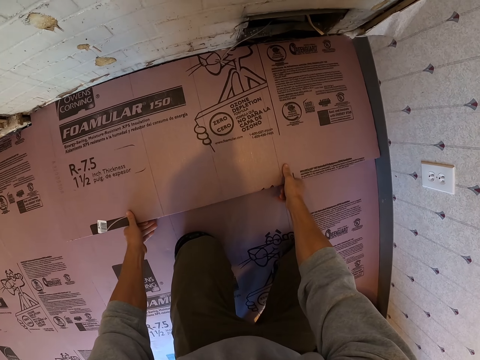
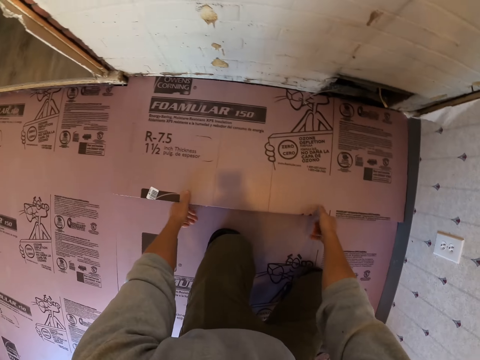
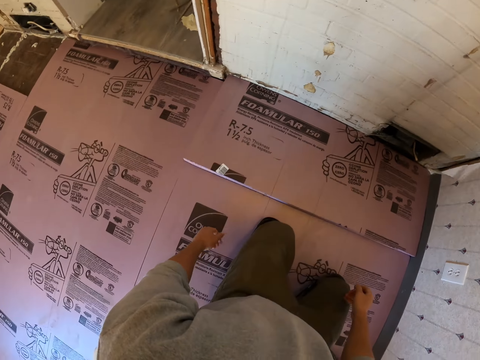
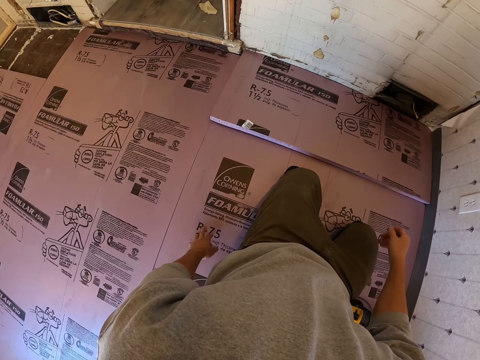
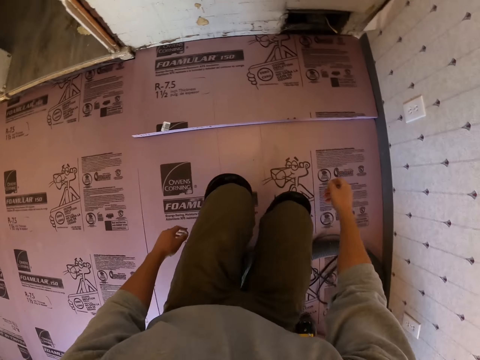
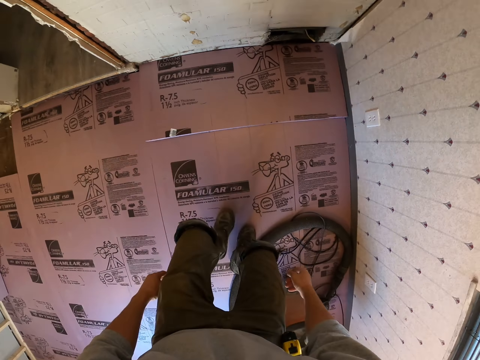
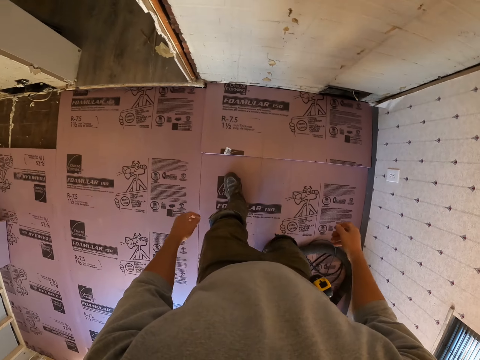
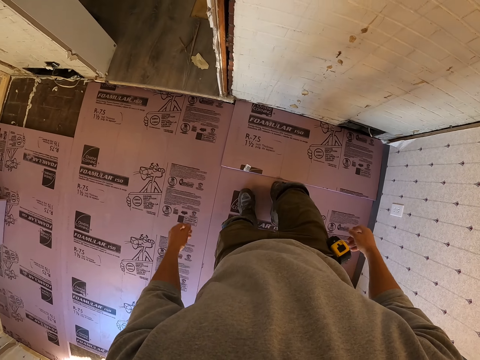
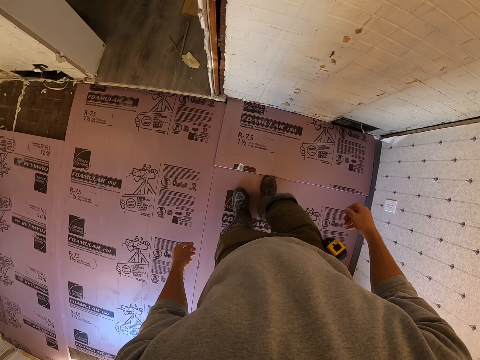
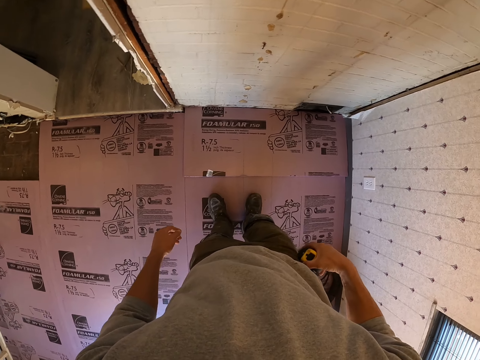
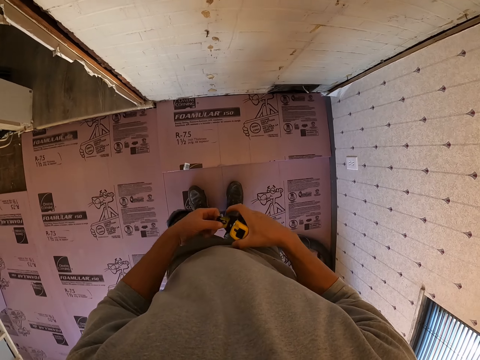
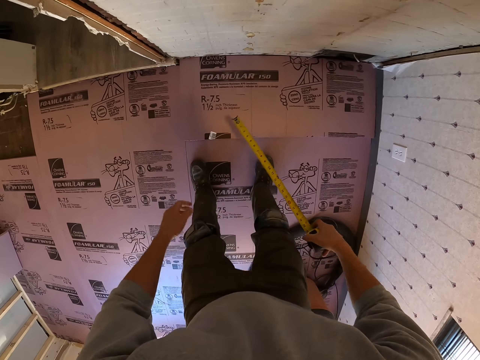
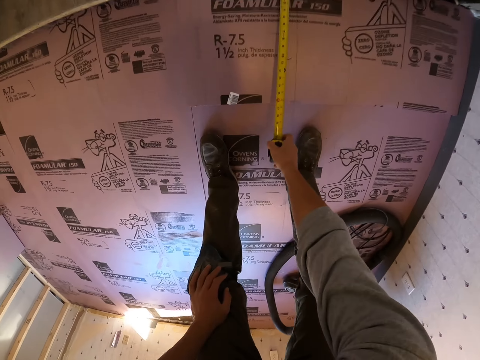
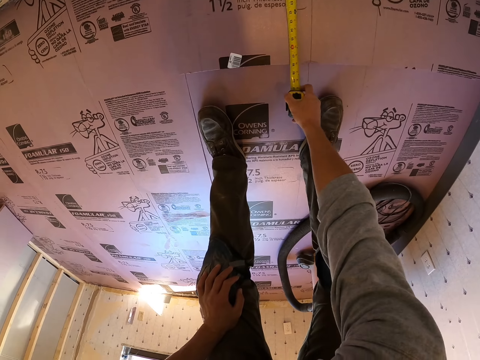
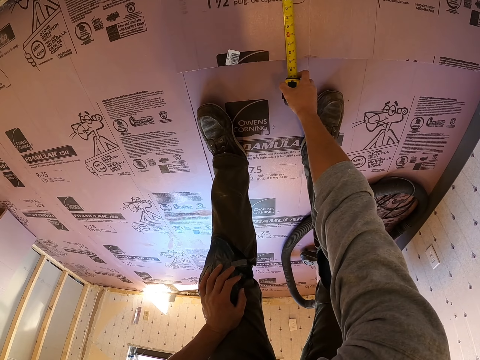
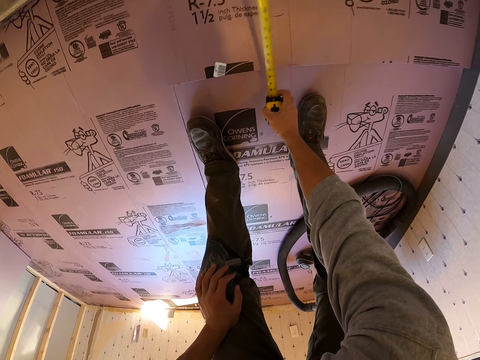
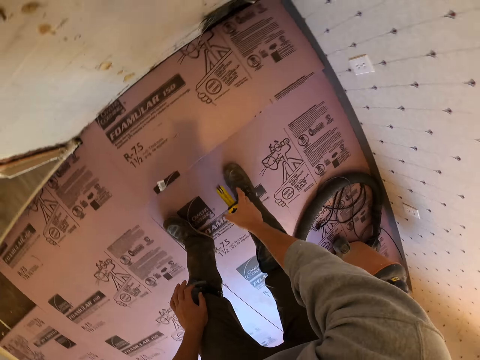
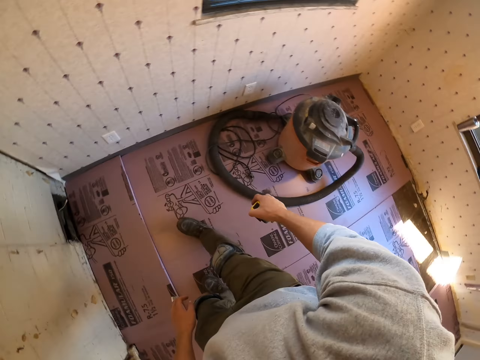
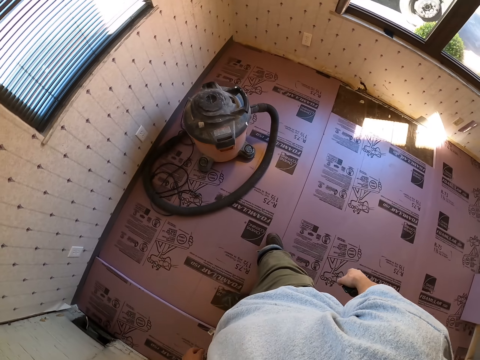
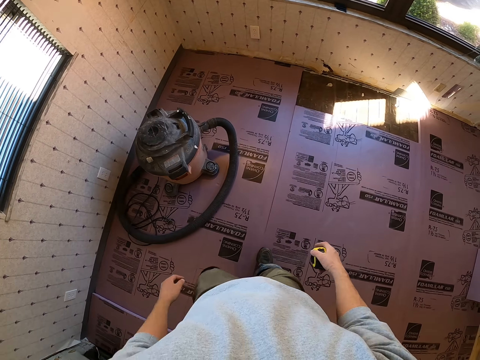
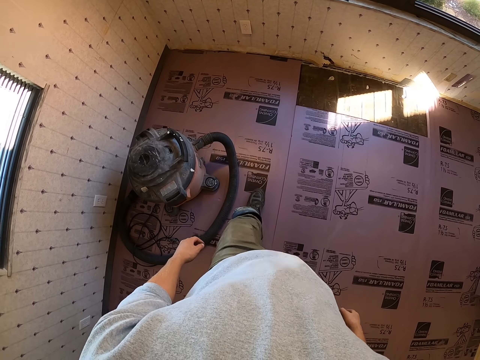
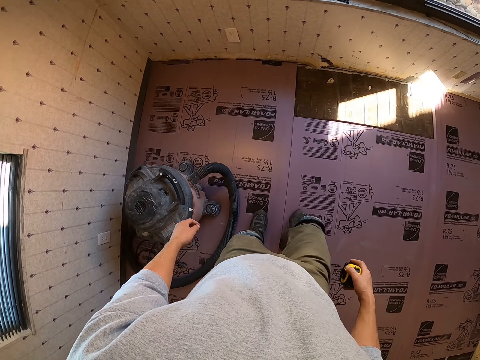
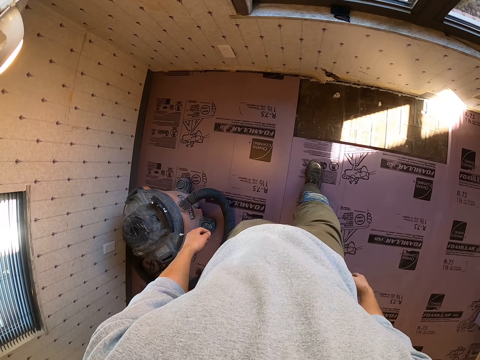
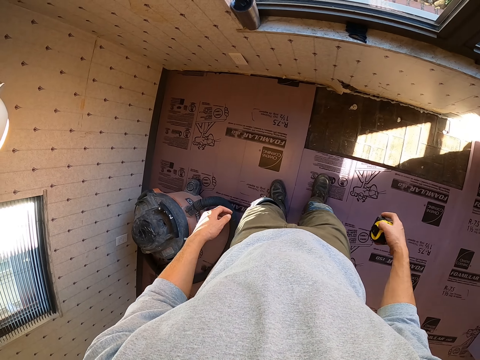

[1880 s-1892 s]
The camera wearer looks at the cardboard. They stand on the floor. They fix the cardboard with the leg. They pull the tape measure. They measure the cardboard. They measure the floor using the tape measure. They hold the tape measure. They walk in the room.

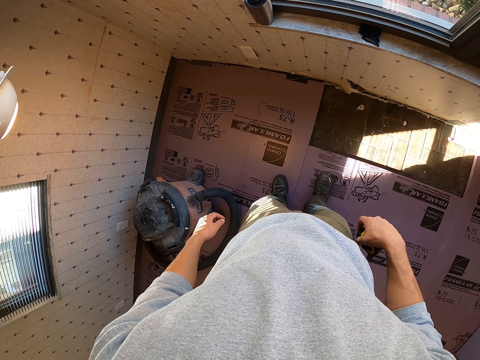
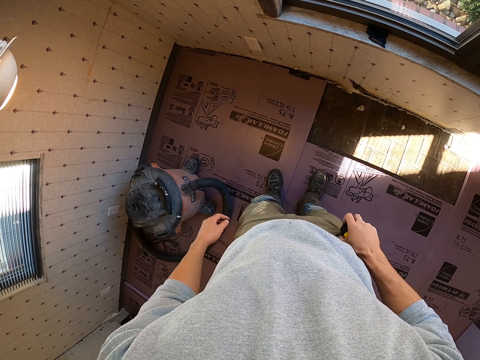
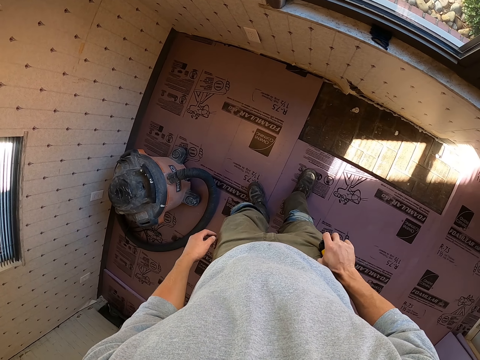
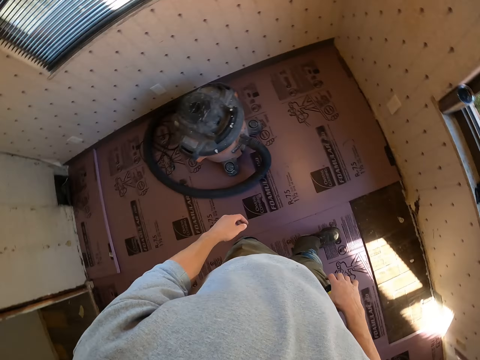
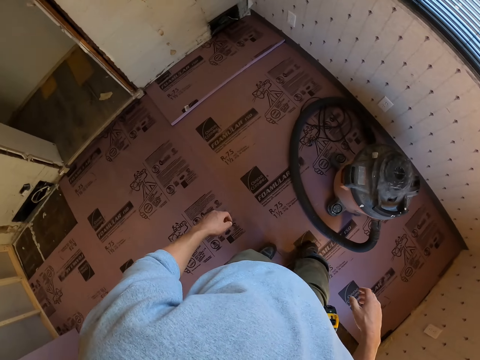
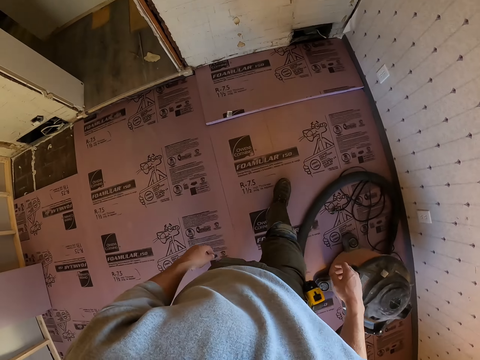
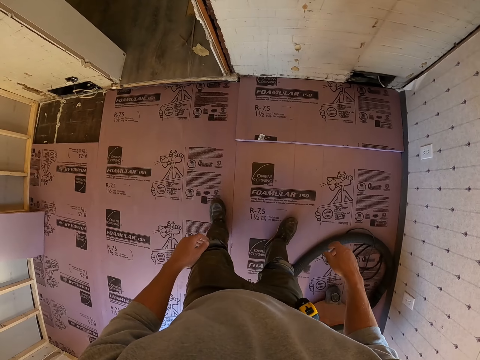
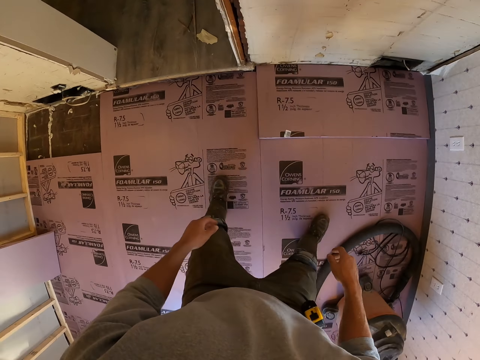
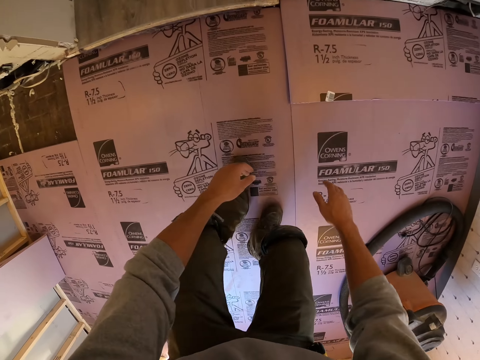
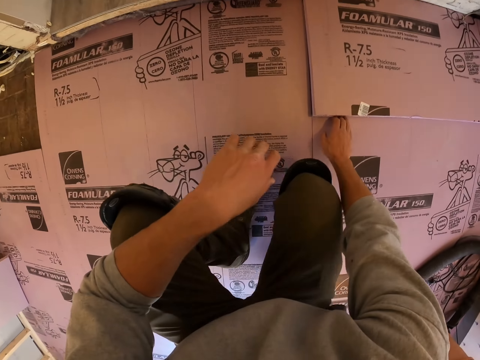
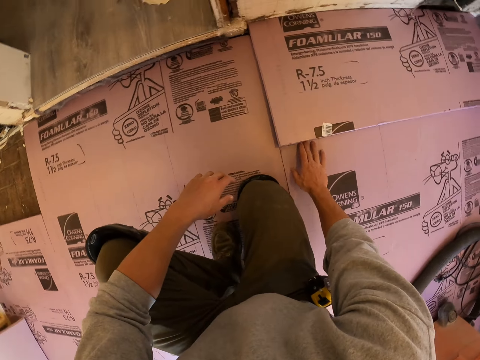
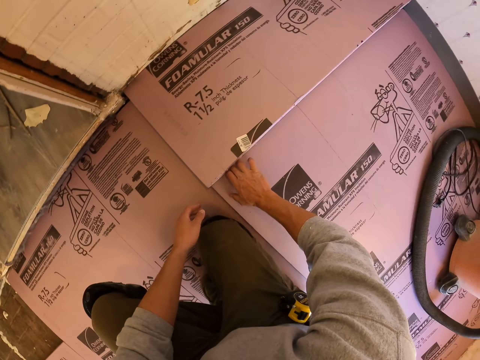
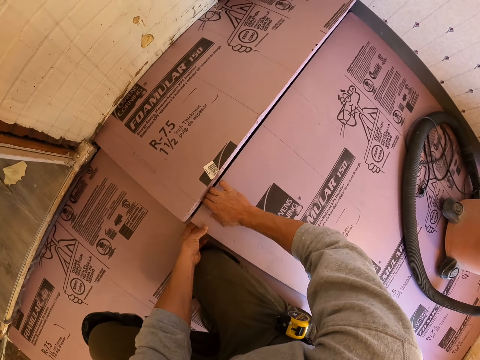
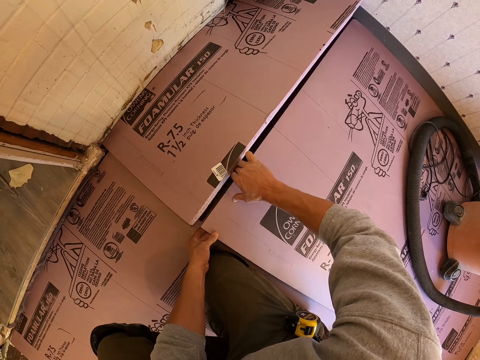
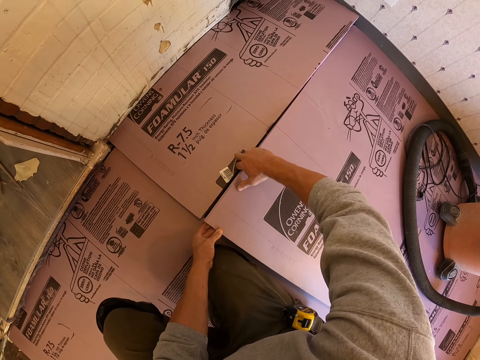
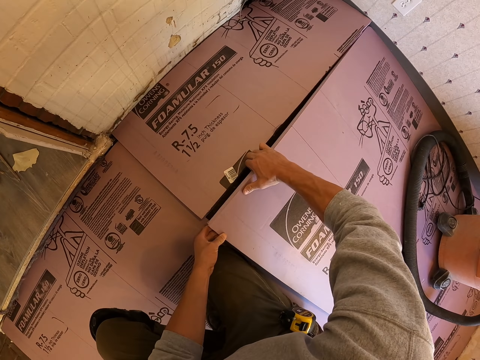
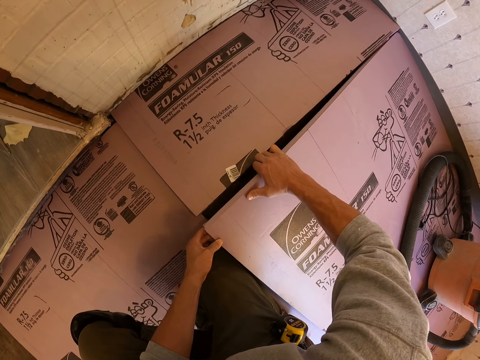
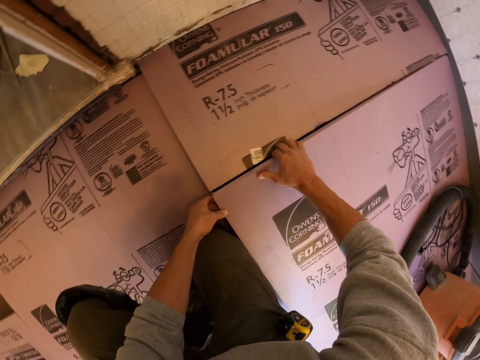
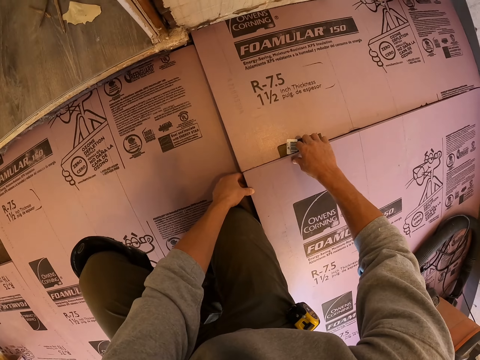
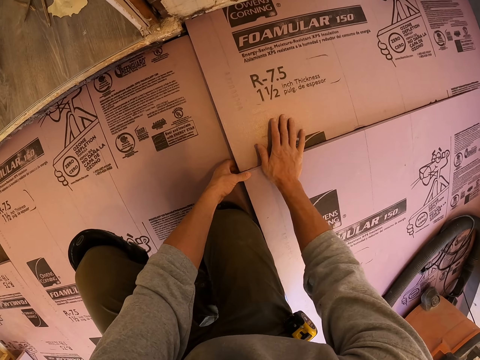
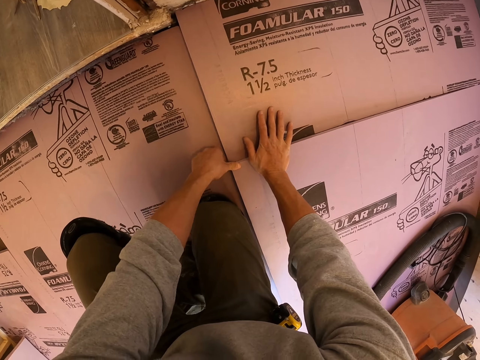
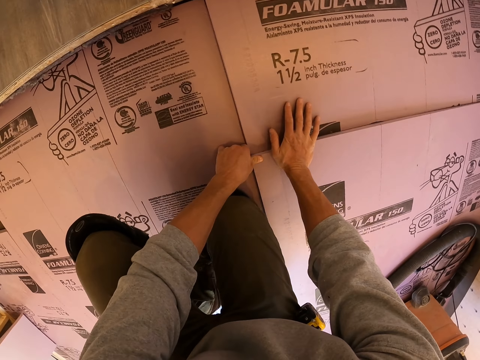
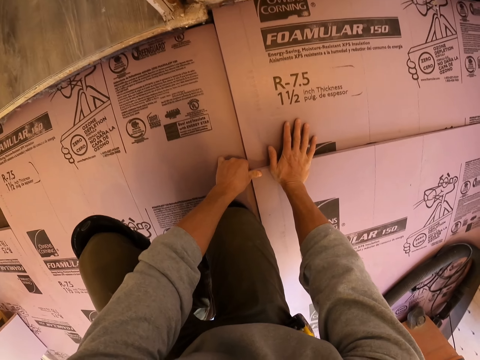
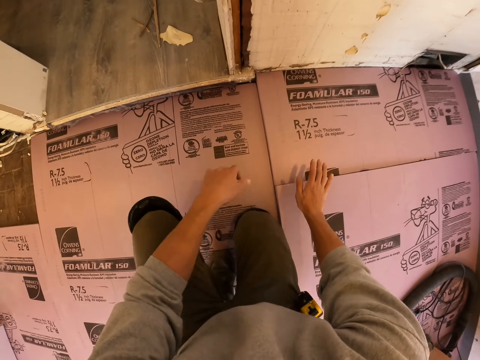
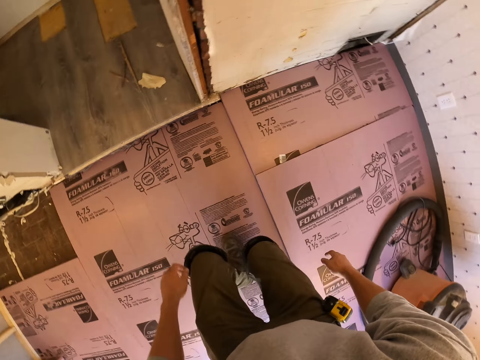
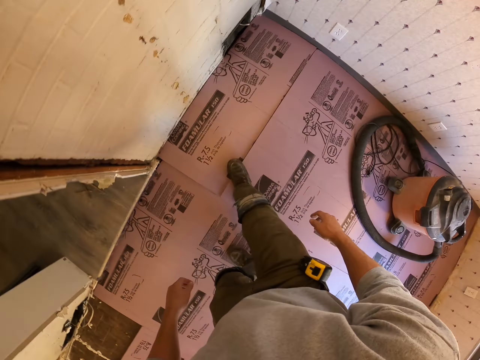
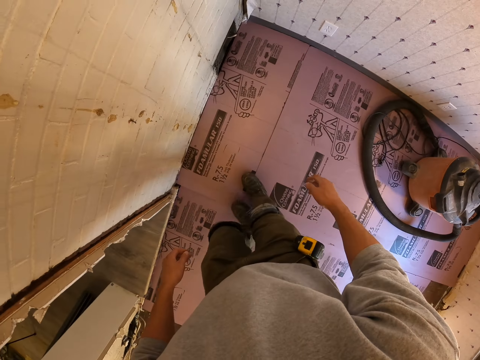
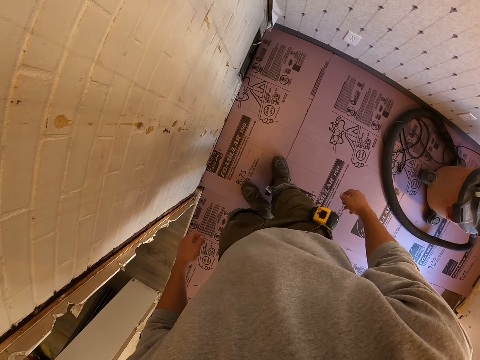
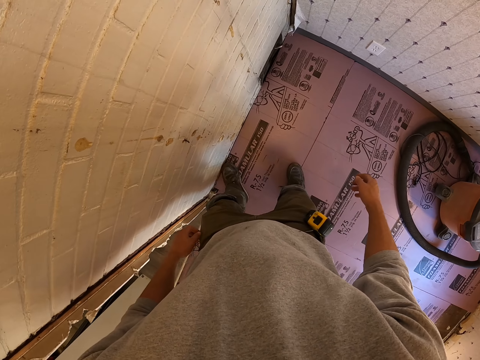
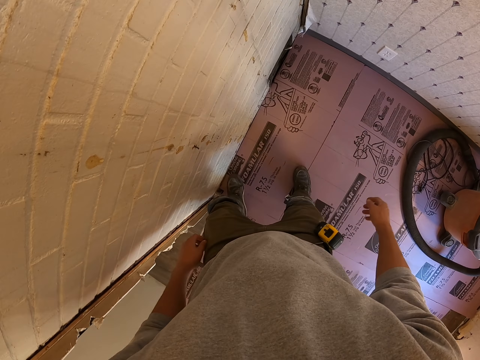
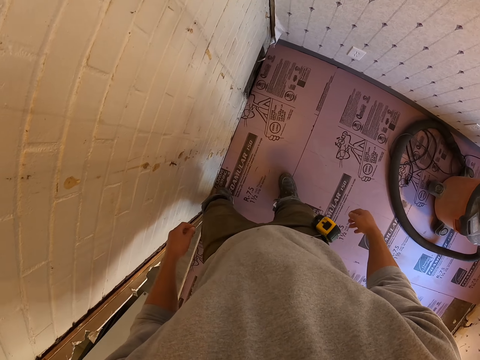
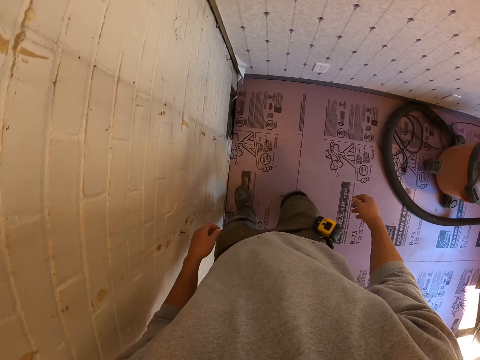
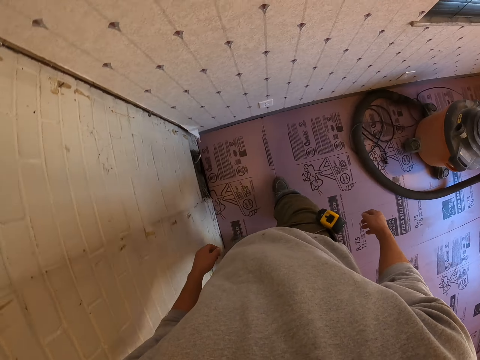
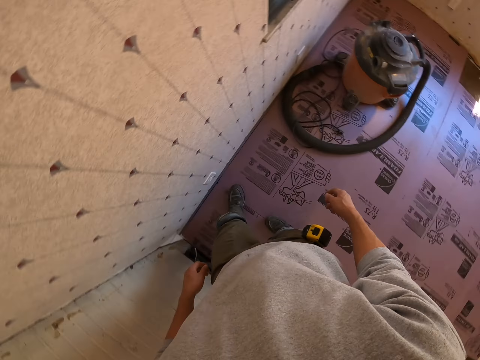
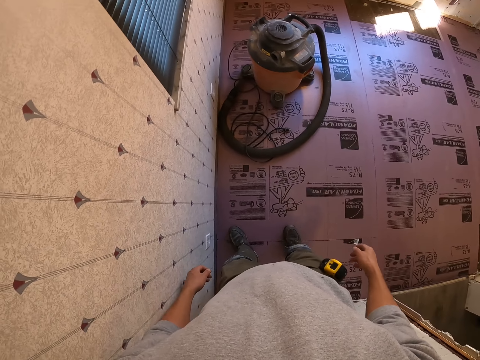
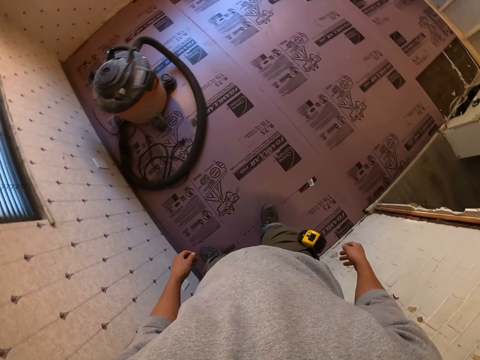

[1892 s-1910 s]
The camera wearer puts the tape measure in the pocket. They walk on the room. They squat on the floor. They pull the cardboard. They press the cardboard with the hand. They stand over the boards to put them in place. They press the cardboard with the leg.
